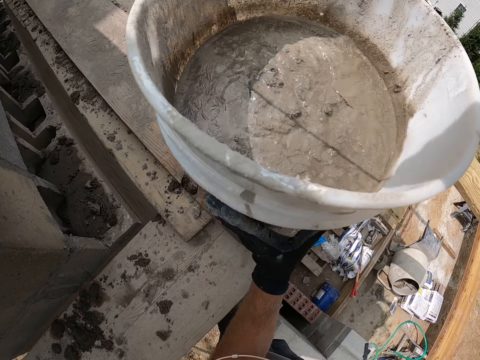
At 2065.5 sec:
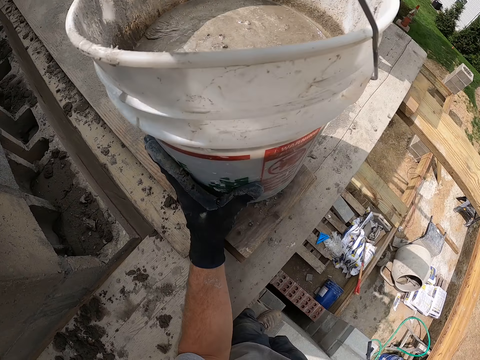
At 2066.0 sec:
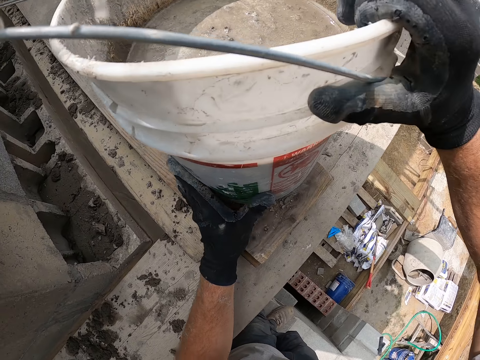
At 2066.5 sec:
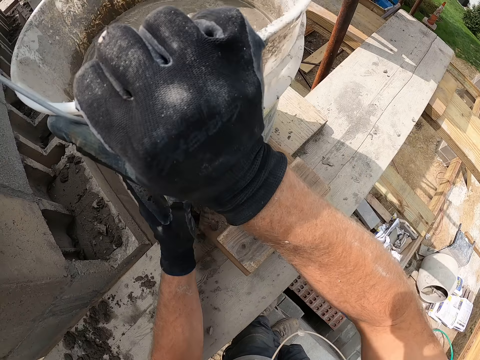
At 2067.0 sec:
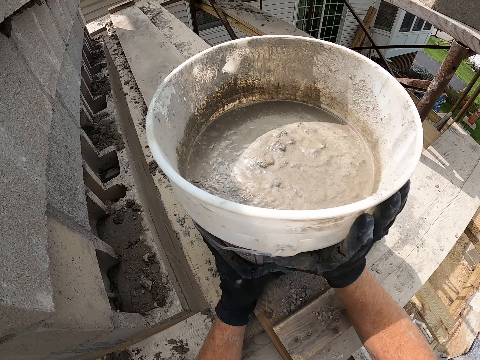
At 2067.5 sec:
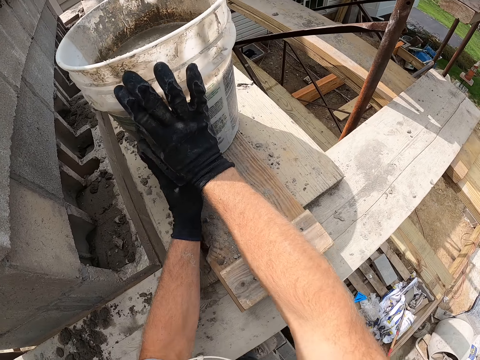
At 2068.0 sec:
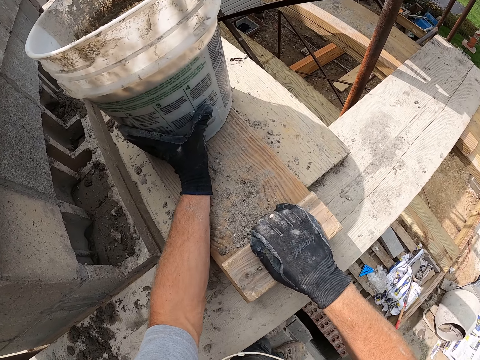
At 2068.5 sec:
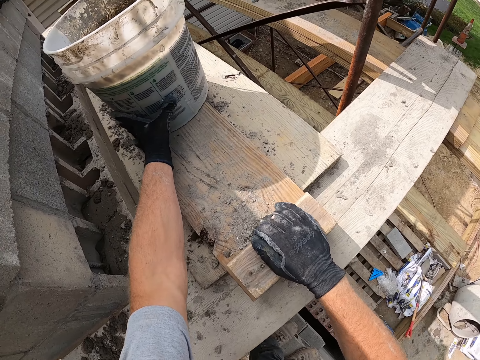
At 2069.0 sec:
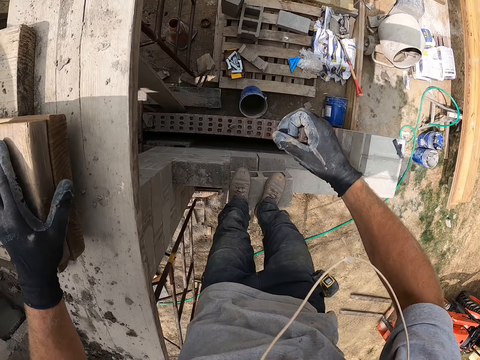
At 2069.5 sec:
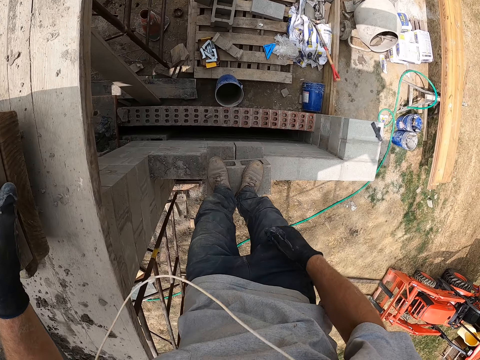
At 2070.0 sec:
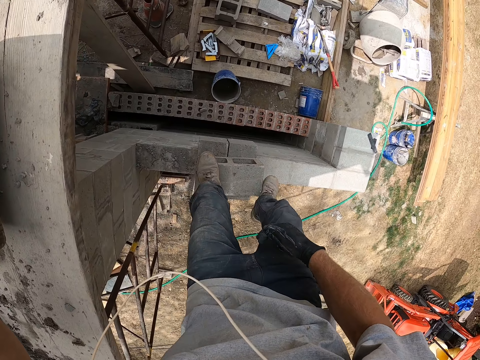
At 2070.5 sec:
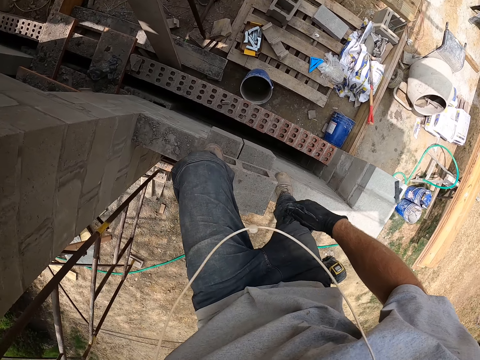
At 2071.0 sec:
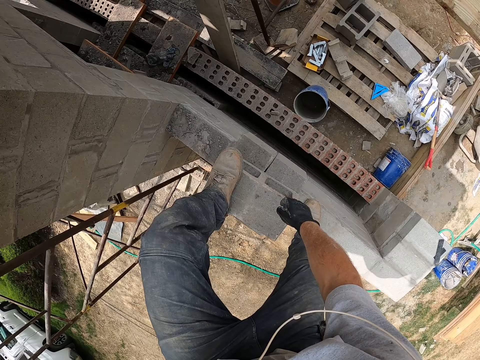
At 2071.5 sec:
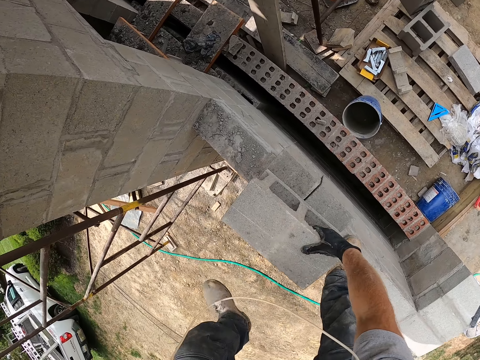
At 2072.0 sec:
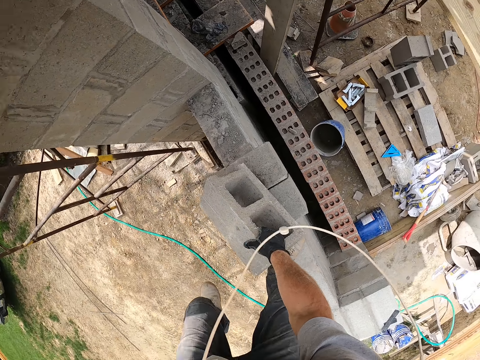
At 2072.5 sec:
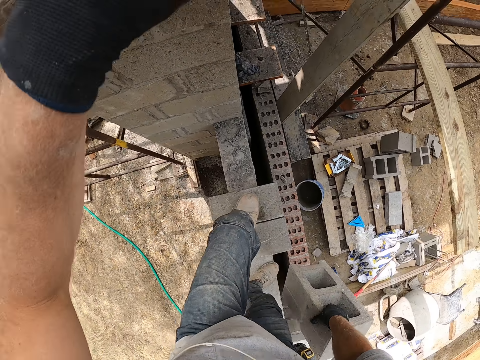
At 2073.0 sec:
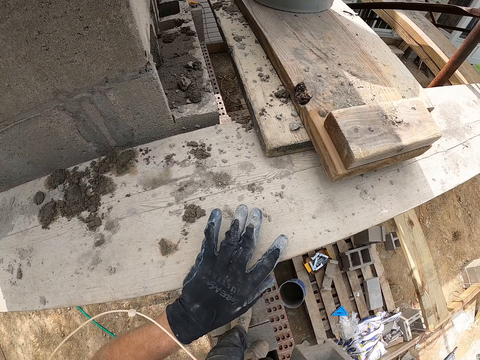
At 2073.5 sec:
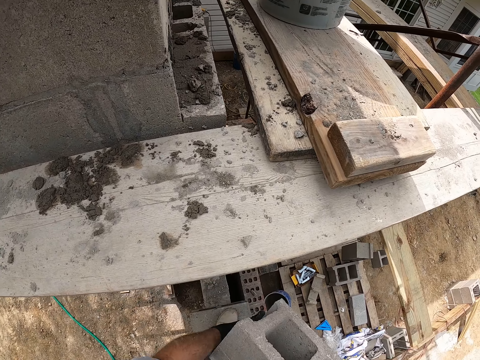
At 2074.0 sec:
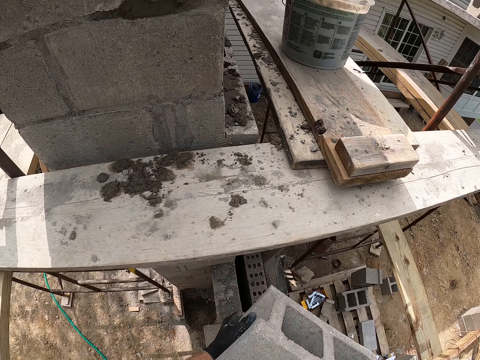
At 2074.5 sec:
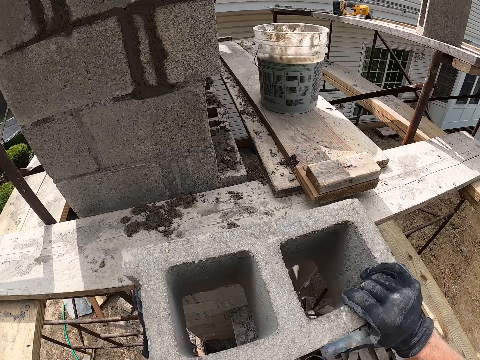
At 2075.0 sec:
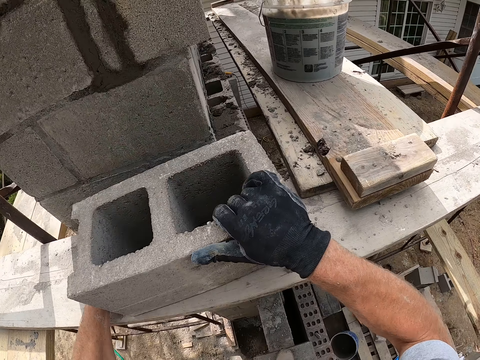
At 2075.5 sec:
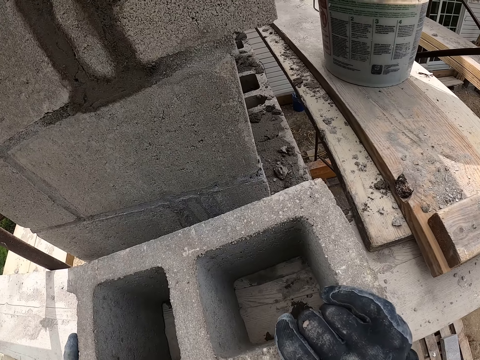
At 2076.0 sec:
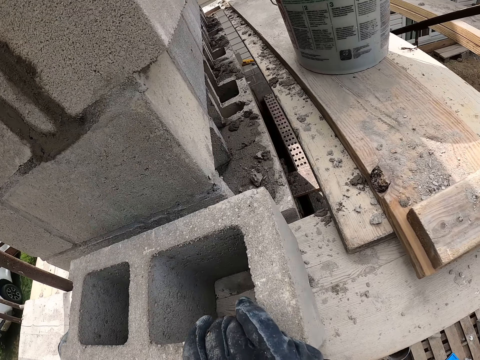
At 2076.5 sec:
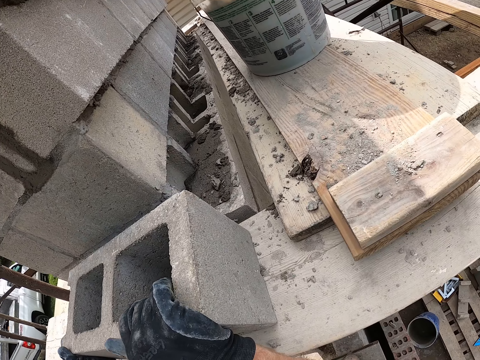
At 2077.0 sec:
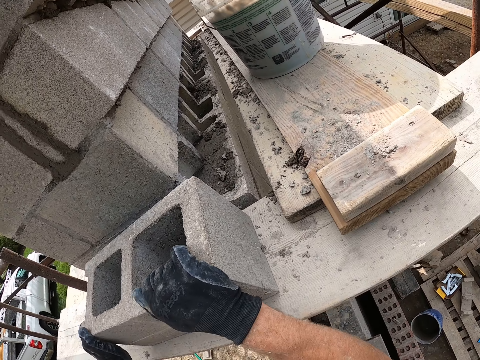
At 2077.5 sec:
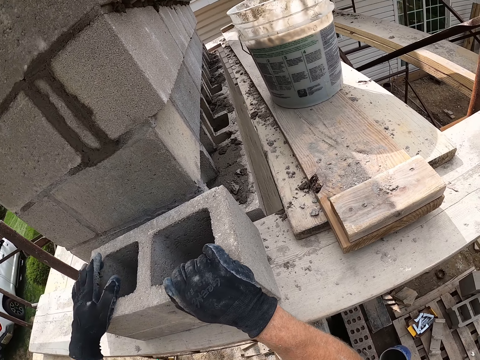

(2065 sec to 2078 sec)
The camera wearer drops the bucket on a wooden plank. He drops the bucket on the wooden plank again. He moves the bucket on the wooden plank. He steps down from a block in a building. He carries a concrete block with his right hand. He picks up the concrete block from the building. He drops the concrete block on the wooden plank.

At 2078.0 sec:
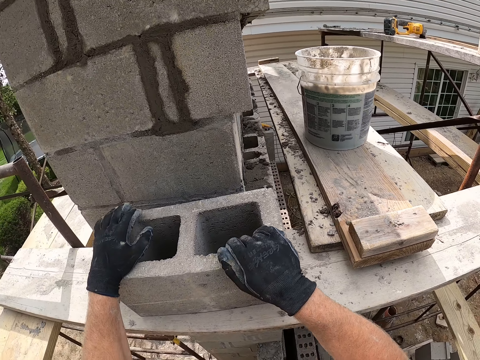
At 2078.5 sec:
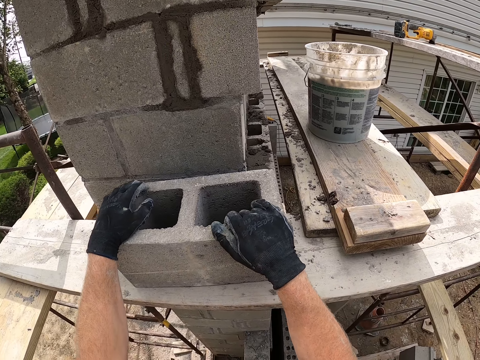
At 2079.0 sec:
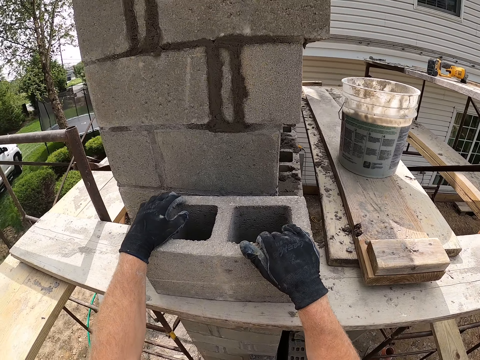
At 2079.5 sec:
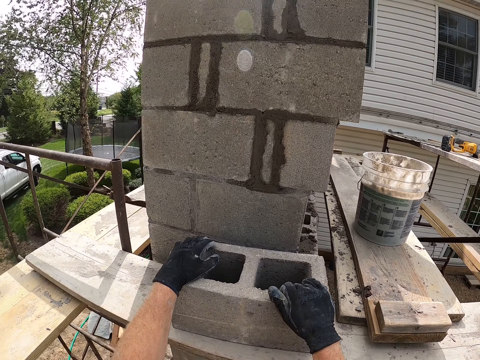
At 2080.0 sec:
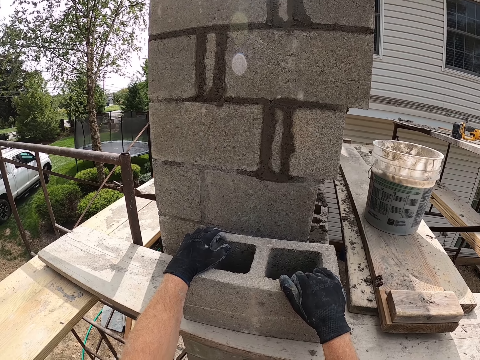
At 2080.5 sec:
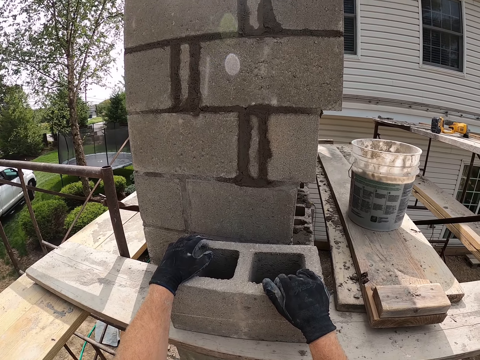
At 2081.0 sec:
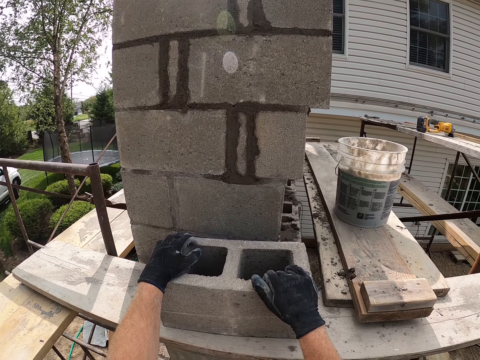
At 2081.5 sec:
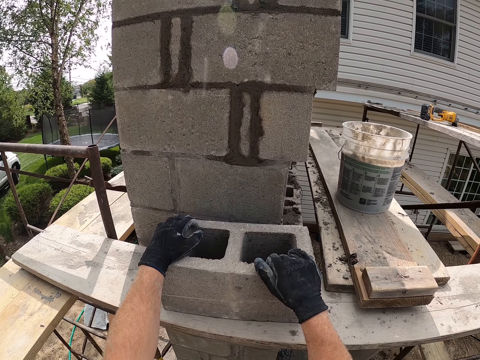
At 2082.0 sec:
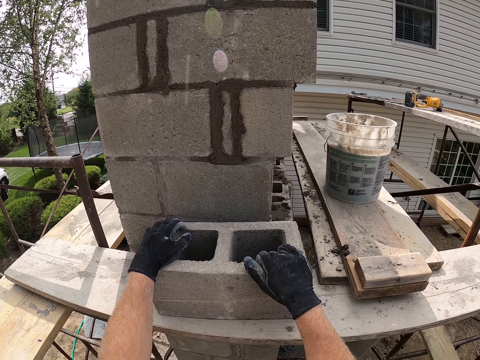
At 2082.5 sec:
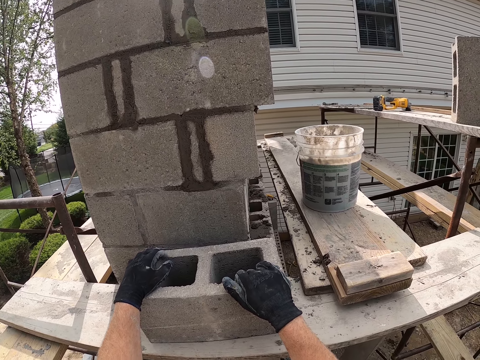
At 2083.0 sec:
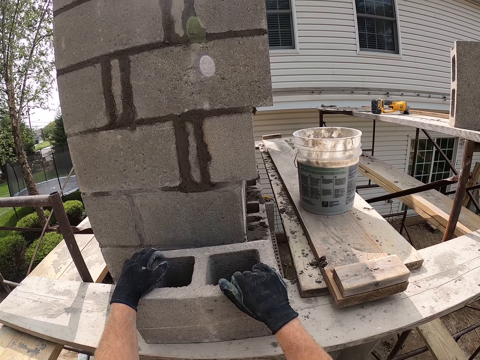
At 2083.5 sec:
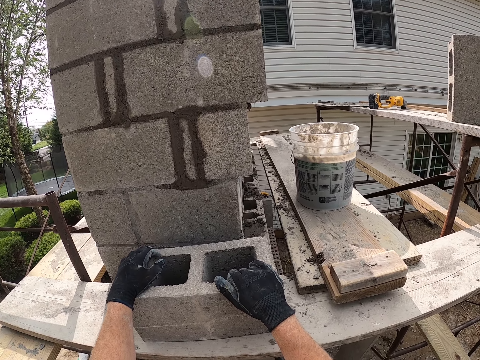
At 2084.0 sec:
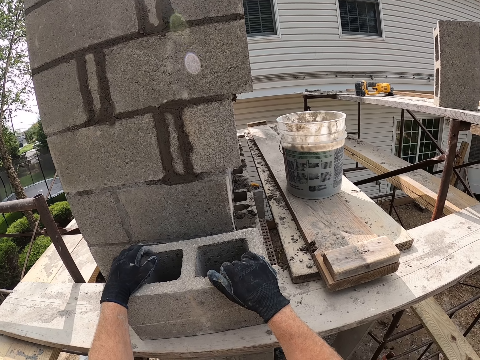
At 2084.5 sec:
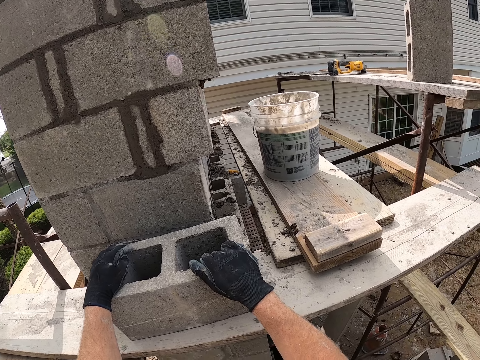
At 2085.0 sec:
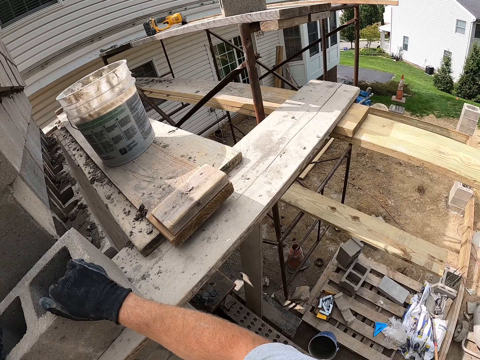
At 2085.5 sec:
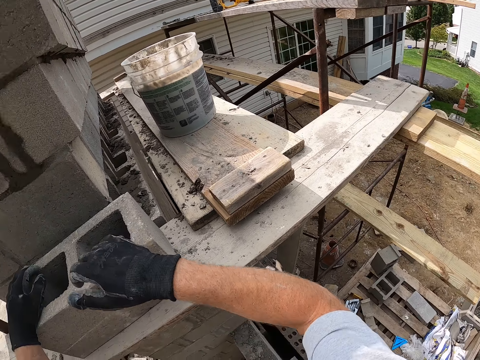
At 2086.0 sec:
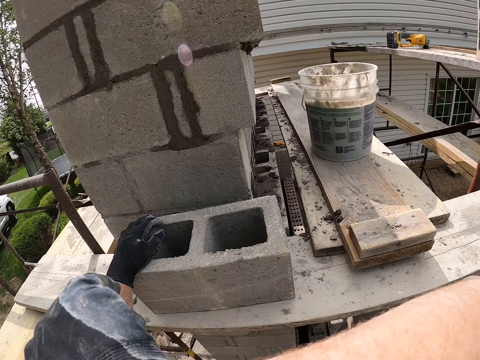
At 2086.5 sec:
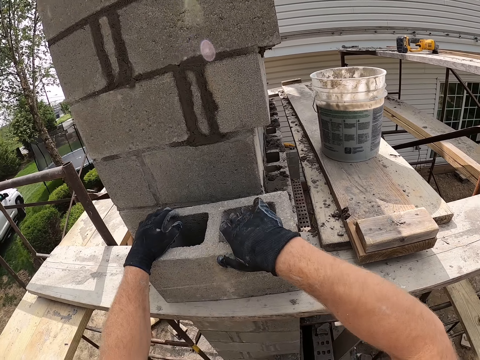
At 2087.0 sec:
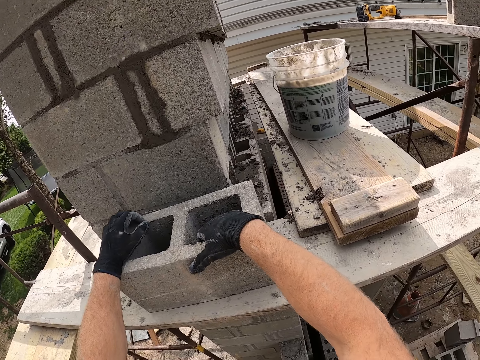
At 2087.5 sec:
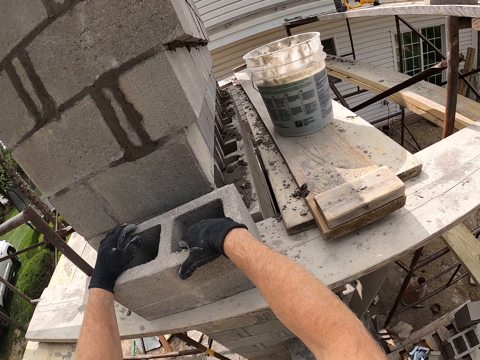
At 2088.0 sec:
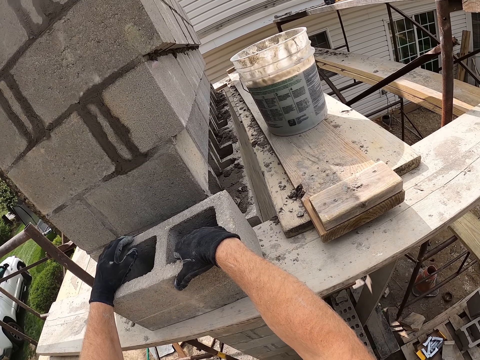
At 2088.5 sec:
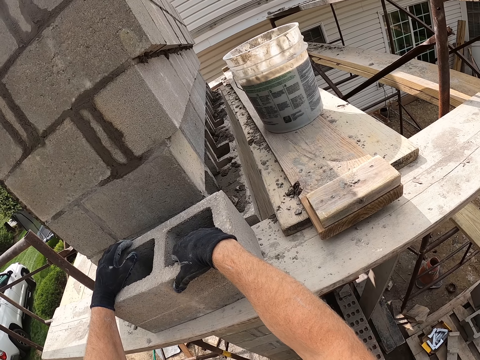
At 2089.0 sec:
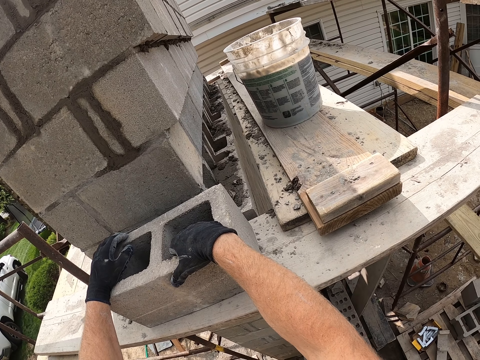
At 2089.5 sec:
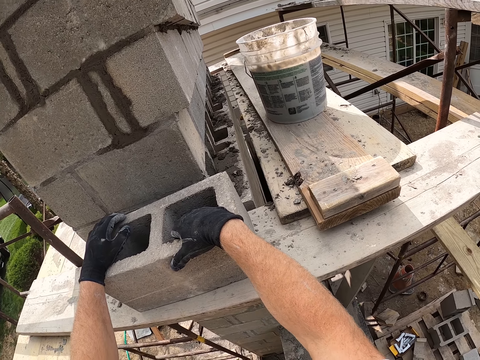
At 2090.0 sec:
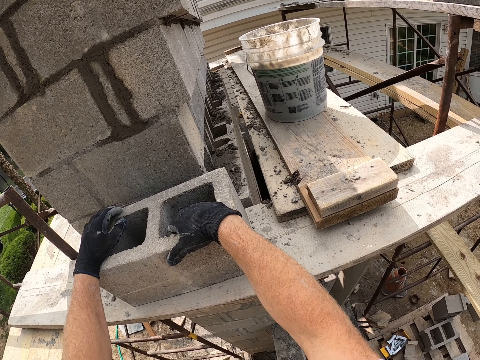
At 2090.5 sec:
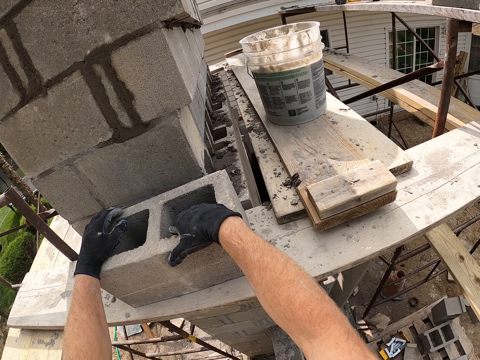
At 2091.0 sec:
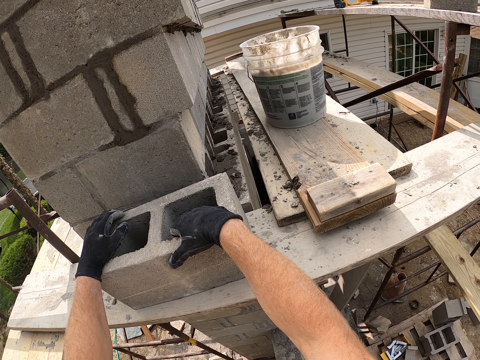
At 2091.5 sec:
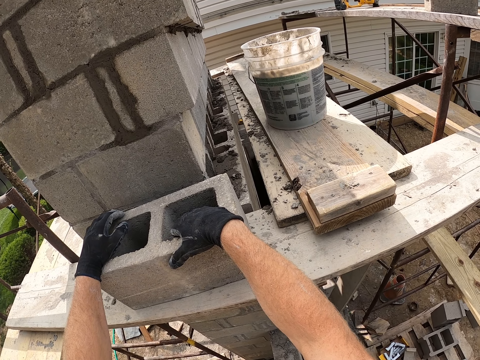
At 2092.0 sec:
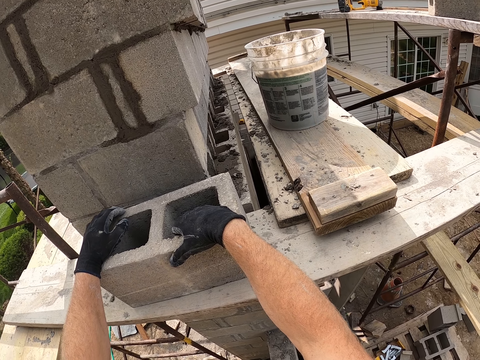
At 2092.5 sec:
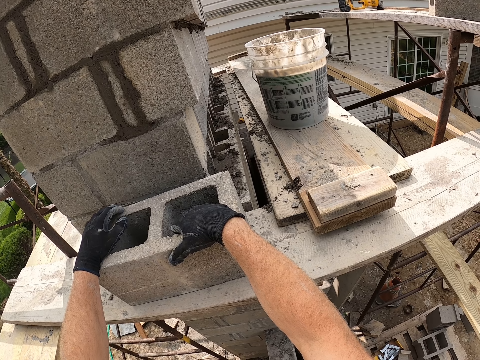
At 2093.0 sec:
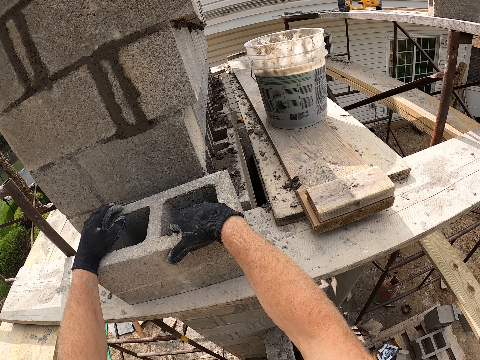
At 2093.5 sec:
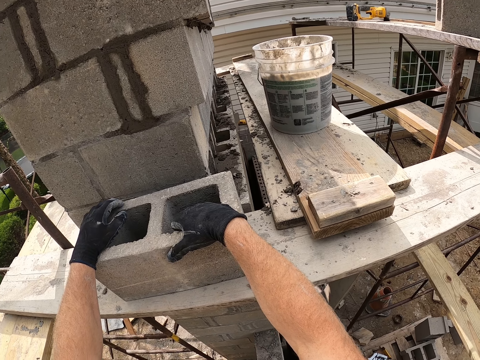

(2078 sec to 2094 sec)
The camera wearer adjusts a block on a piece of wood. They look around a construction site. They wipe the chin with a hand. They hold the block on the piece of wood. They look around the construction site.
